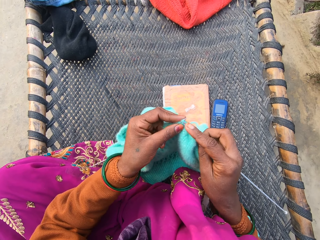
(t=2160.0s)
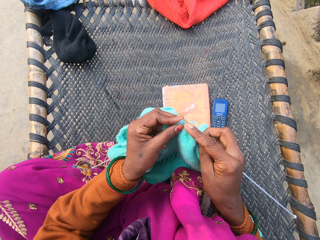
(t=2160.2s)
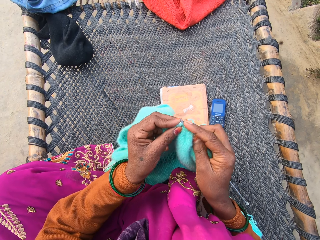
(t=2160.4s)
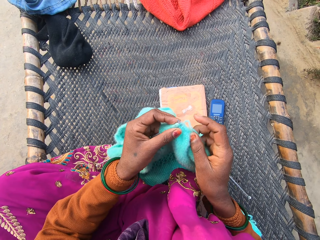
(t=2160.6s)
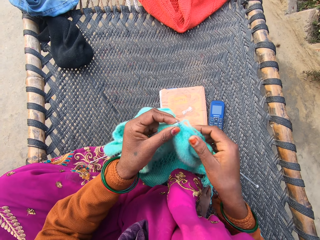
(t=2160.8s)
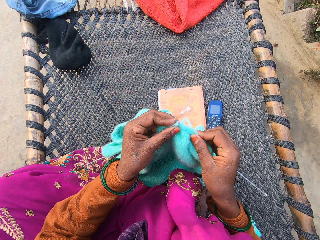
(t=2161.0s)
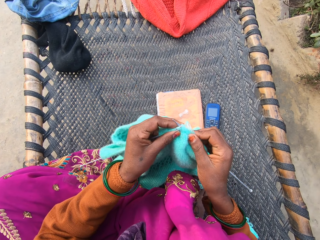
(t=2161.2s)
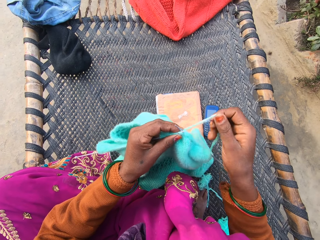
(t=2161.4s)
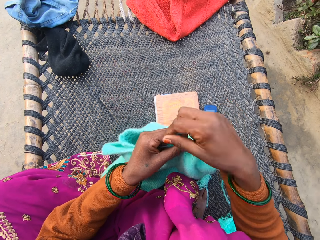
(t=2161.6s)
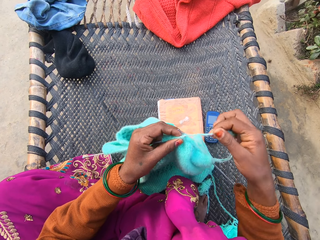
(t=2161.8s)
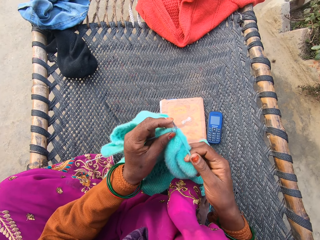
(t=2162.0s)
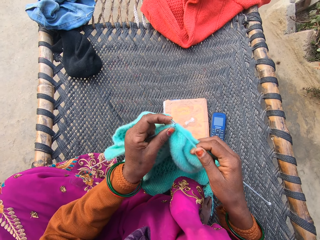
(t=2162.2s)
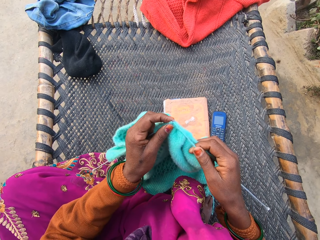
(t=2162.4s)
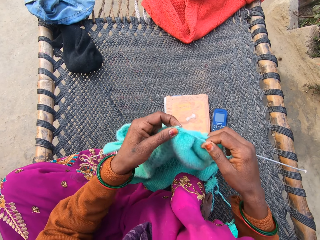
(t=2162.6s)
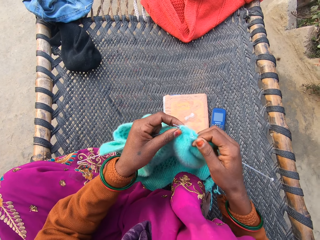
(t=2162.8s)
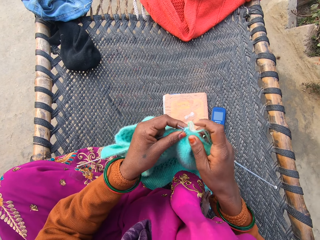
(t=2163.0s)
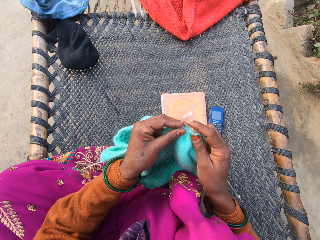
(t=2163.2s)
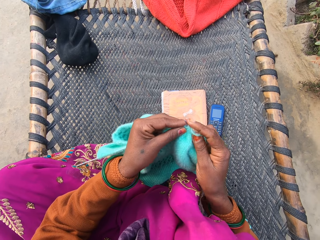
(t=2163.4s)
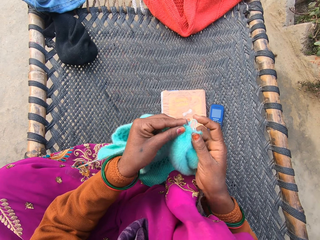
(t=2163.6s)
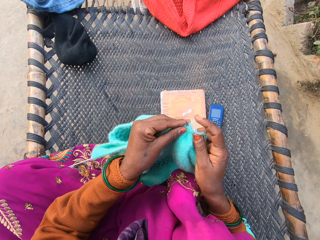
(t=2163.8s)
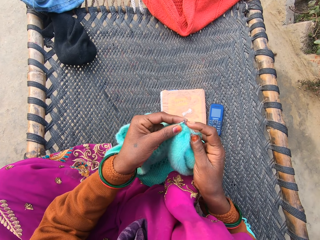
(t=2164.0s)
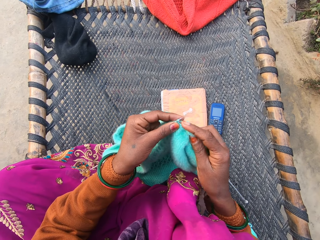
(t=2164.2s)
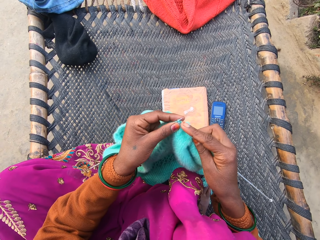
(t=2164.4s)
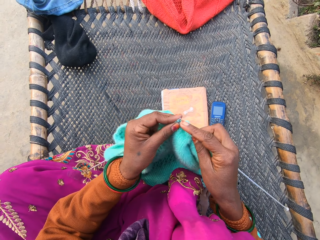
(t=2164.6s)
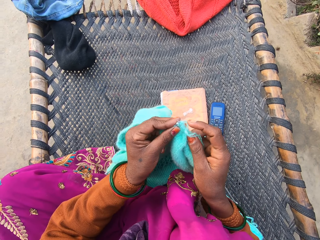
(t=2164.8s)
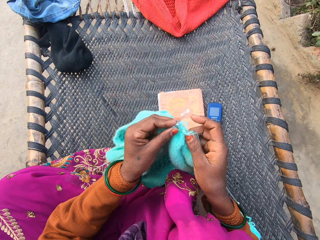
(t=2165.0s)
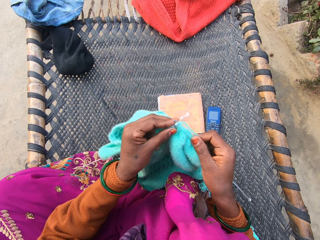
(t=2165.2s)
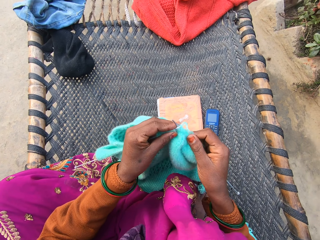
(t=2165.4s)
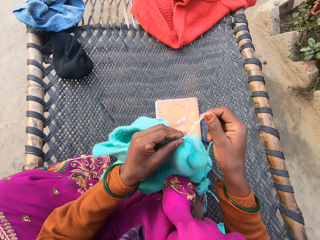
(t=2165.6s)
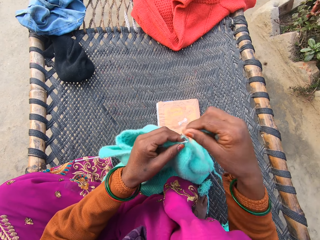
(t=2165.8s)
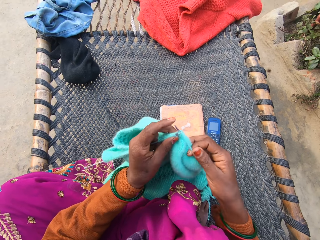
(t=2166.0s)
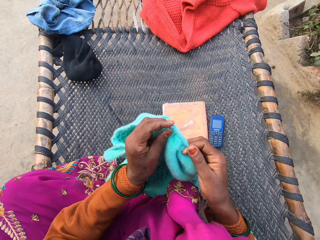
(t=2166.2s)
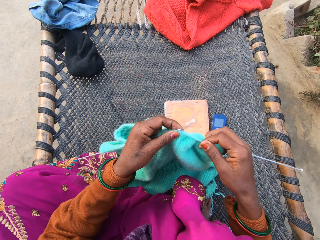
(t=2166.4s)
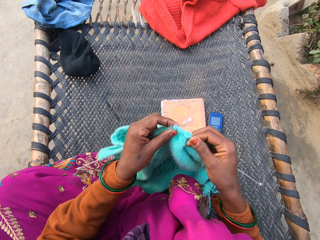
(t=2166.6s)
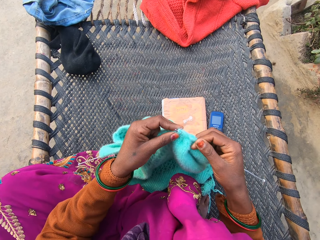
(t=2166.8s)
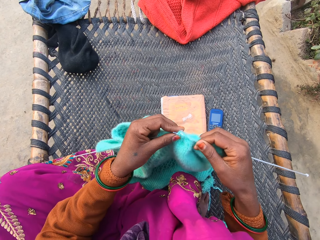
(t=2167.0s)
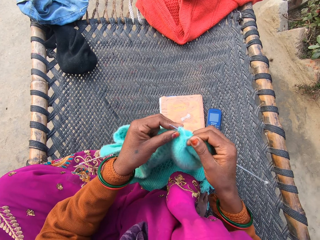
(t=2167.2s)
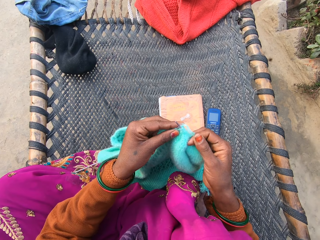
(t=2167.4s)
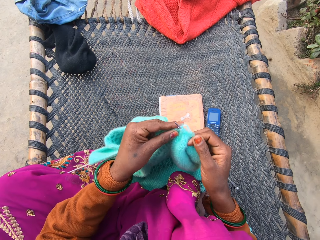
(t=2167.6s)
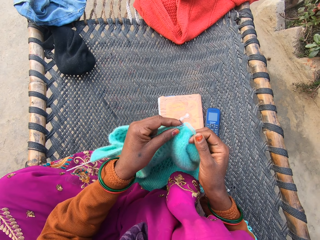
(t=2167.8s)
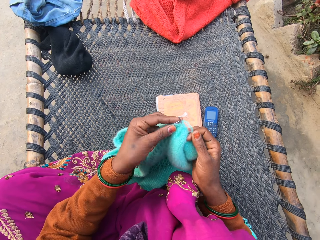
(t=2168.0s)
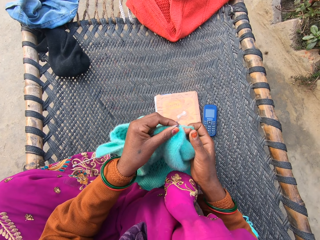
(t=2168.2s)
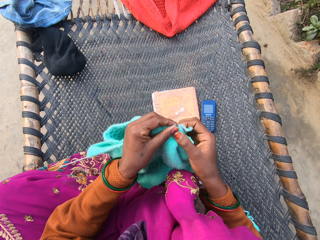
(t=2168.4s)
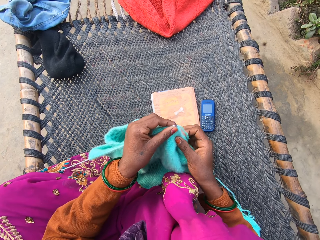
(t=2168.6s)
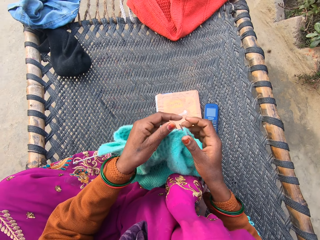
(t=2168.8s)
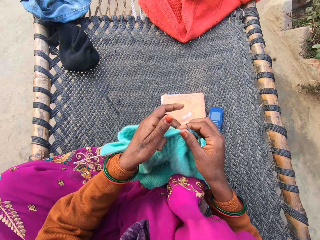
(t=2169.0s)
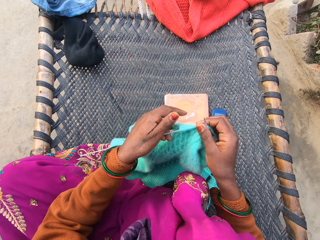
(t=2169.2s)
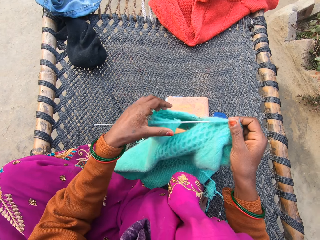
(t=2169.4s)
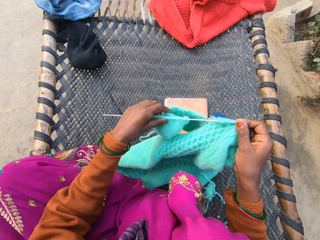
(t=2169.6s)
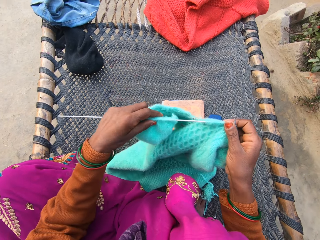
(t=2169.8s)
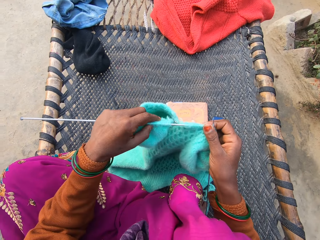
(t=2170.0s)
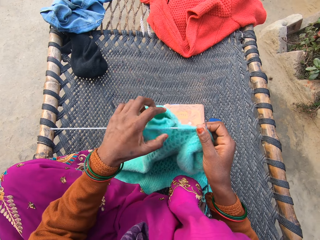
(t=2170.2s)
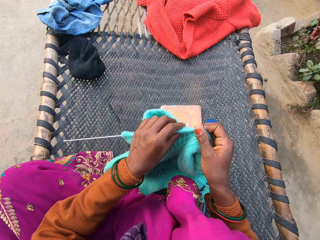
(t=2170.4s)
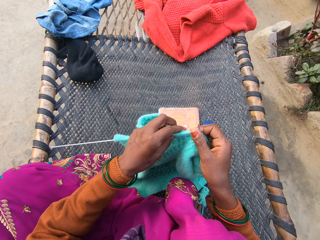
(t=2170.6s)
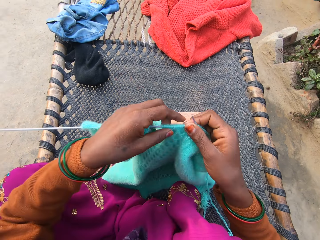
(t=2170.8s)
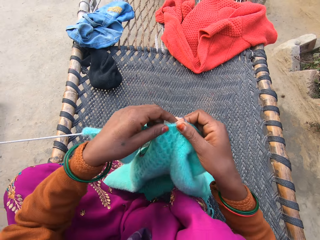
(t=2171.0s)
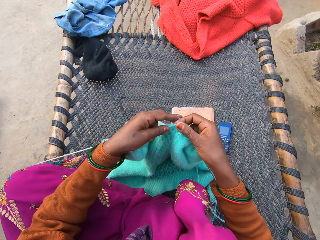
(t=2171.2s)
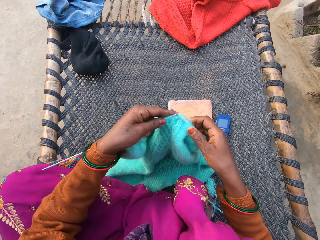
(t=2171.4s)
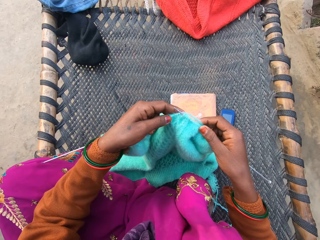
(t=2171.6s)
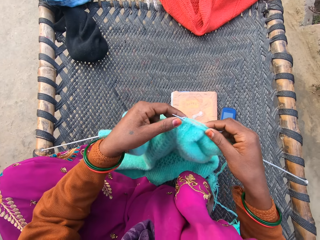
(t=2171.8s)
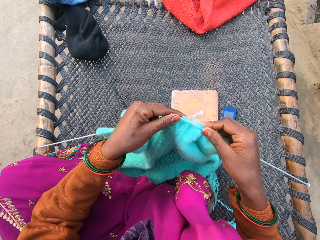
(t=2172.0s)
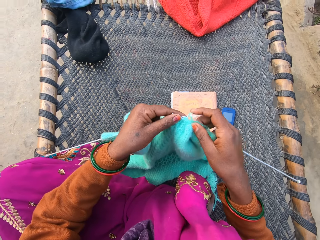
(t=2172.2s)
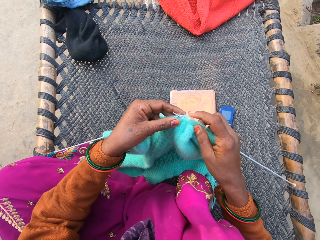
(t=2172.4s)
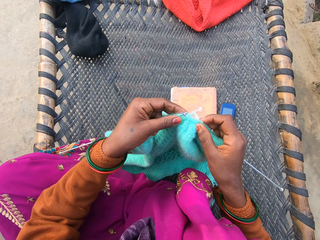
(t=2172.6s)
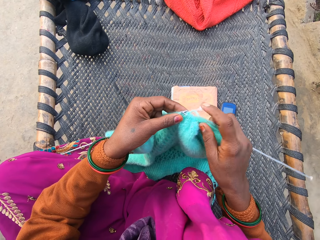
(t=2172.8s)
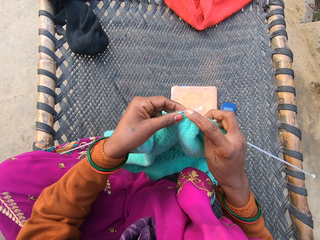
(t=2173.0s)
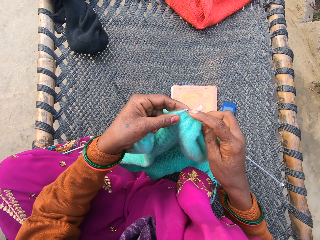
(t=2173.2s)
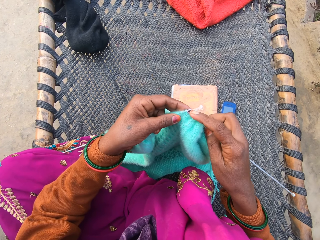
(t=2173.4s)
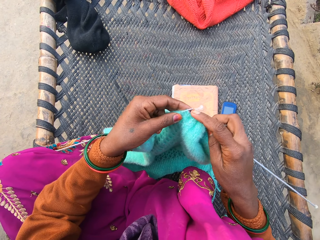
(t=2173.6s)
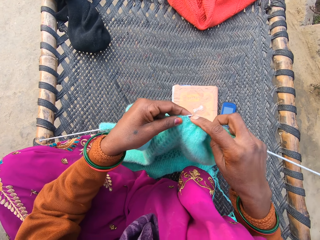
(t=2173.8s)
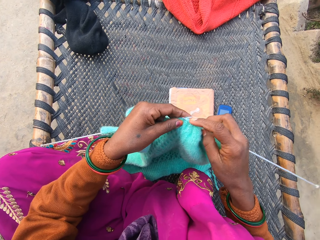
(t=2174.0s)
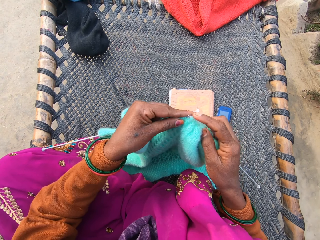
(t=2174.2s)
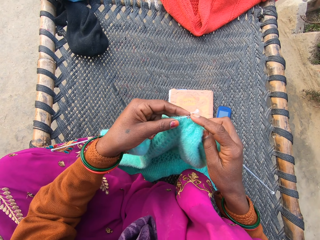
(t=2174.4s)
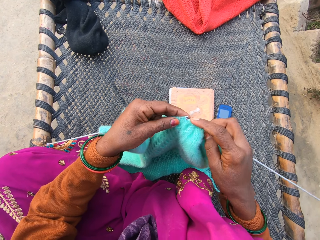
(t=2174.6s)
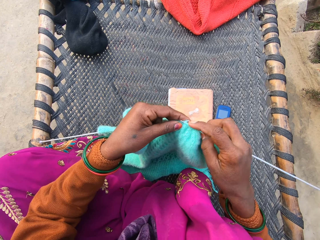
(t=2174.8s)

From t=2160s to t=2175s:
The camera wearer holds the yarn in place. They knit a cloth. They hold the yarn in place. They knit the cloth. They stare at the cloth. They knit the cloth.

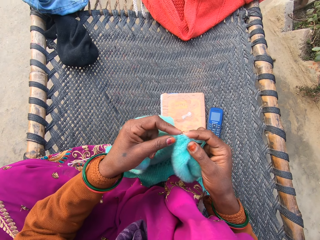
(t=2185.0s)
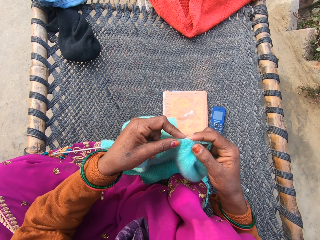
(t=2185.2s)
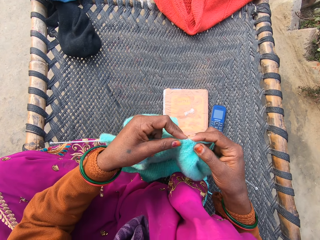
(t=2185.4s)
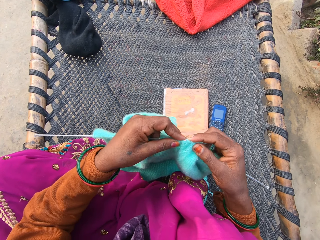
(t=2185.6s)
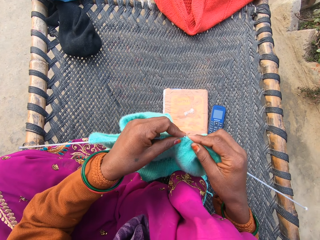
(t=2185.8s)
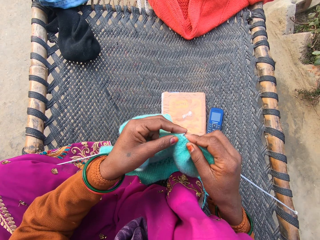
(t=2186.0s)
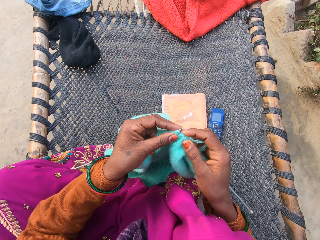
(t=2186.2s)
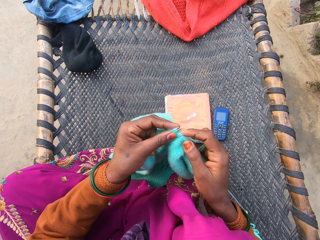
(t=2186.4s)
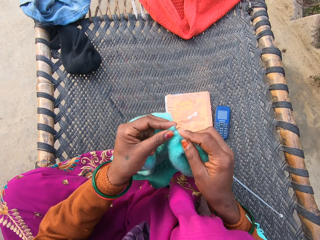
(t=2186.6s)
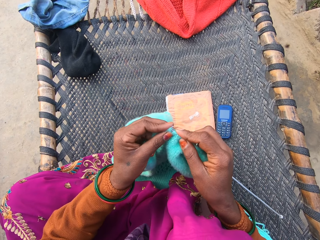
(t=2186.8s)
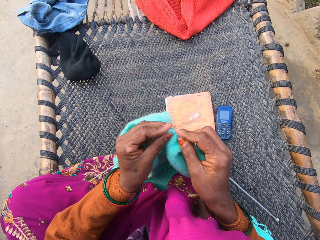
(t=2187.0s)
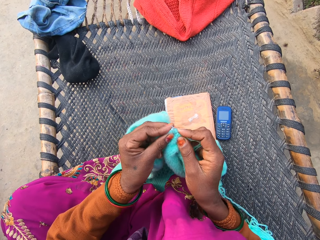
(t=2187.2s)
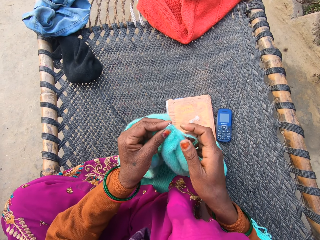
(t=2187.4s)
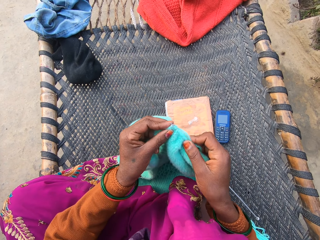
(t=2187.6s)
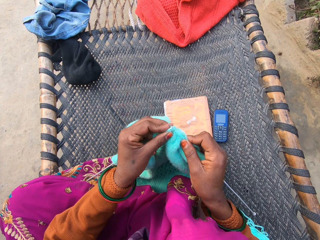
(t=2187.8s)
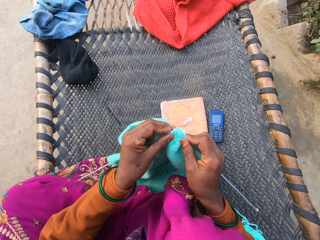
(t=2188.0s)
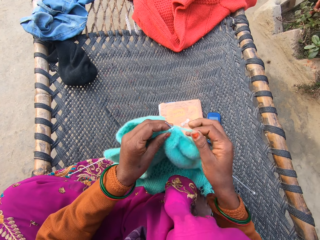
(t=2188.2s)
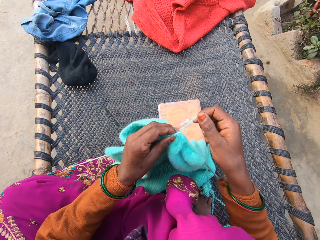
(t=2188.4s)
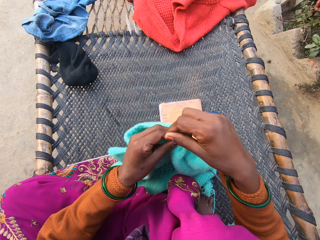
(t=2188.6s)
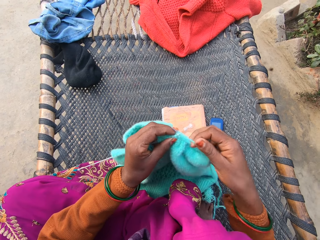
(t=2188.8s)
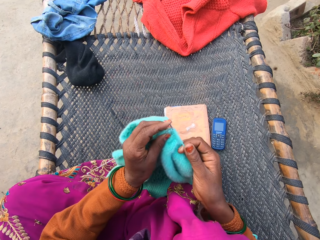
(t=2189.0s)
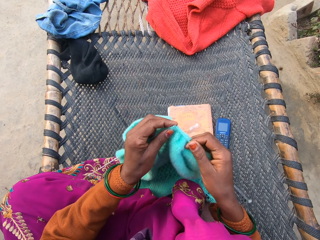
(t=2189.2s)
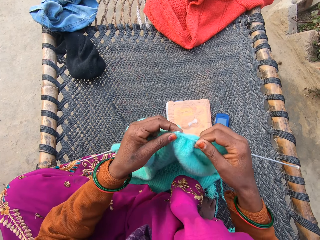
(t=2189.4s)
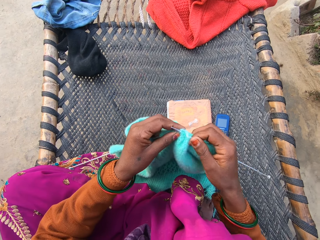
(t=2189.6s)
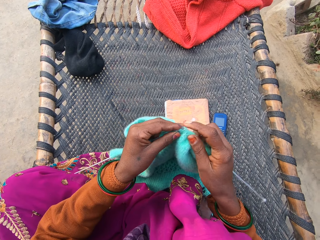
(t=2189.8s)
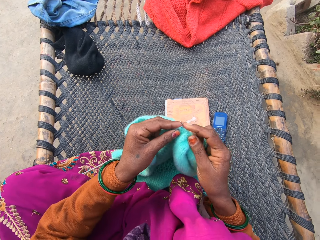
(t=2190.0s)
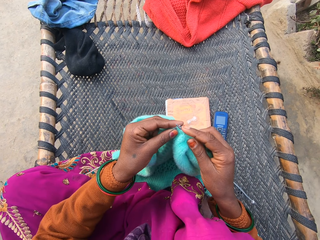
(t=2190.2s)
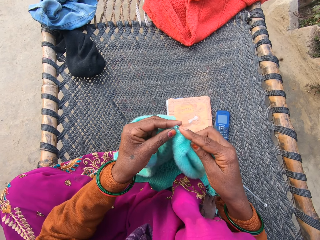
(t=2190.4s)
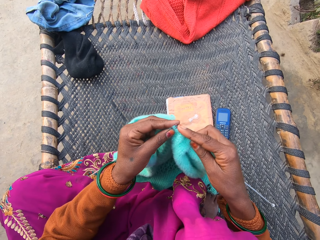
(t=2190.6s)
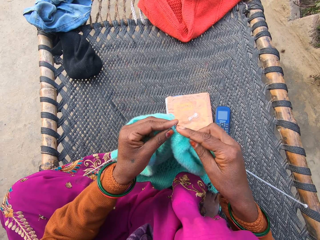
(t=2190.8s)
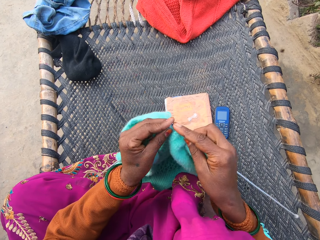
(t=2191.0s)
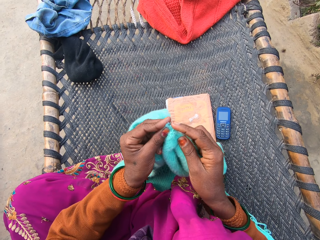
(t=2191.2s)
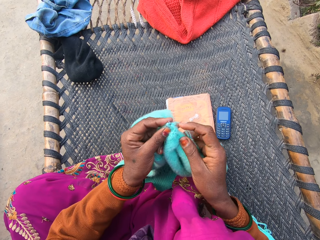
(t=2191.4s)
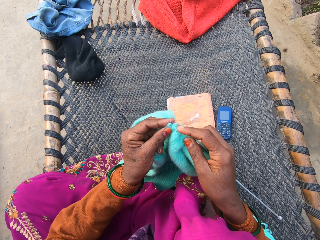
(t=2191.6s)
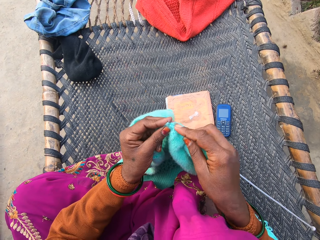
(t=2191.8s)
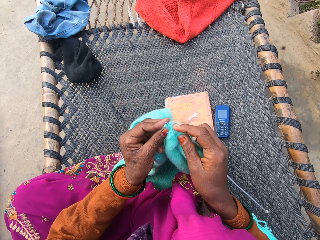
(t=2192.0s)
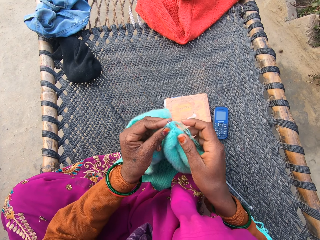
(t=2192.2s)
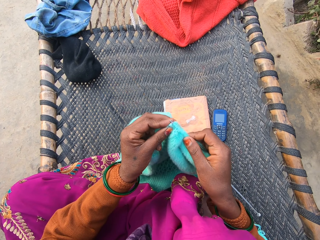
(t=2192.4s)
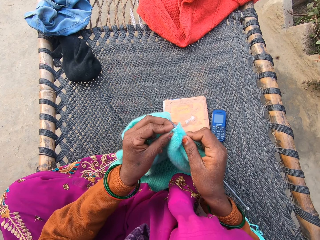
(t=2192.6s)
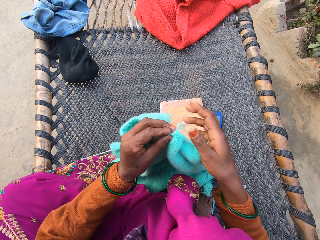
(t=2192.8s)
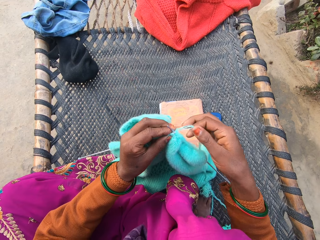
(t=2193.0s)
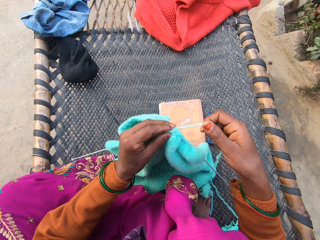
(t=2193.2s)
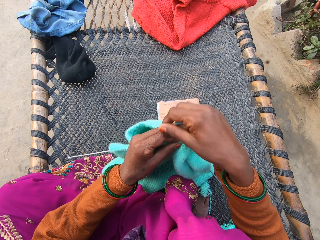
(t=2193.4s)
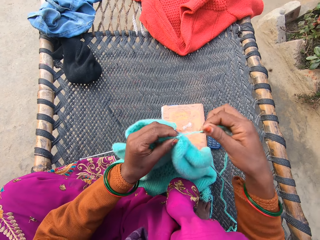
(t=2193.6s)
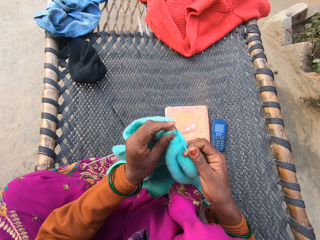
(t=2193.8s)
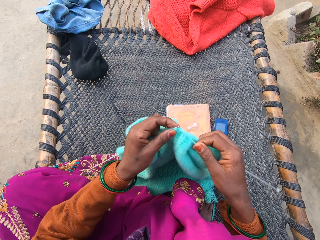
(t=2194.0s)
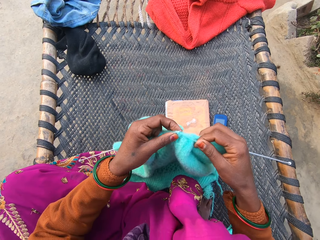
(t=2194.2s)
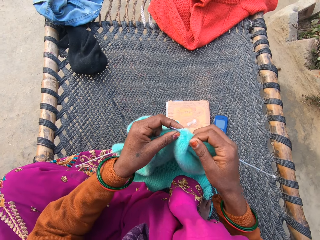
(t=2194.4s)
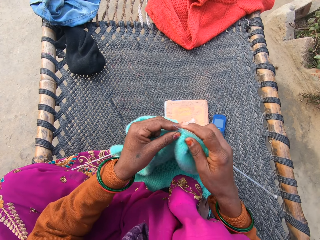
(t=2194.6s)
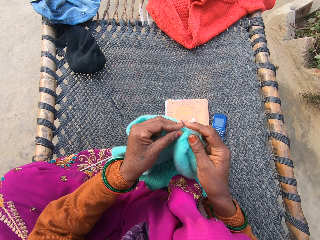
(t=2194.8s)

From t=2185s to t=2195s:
The camera wearer holds the yarn in place. They knit a cloth. They hold the yarn in place. They knit the cloth.
